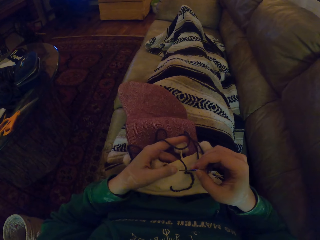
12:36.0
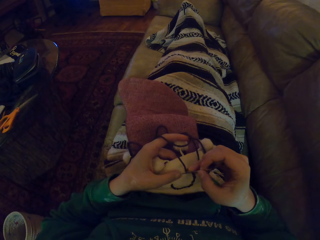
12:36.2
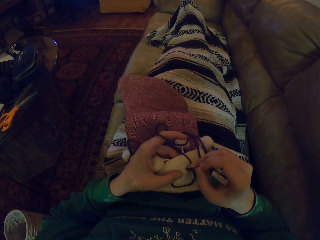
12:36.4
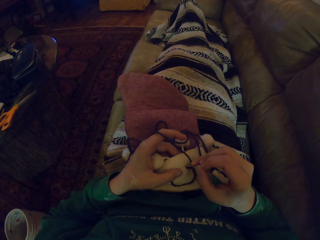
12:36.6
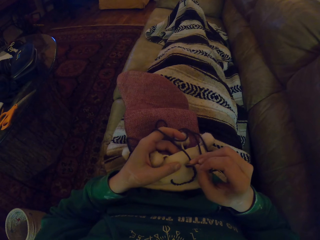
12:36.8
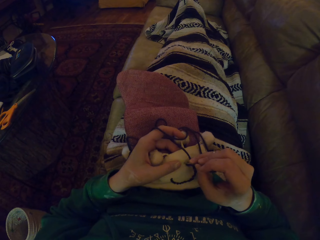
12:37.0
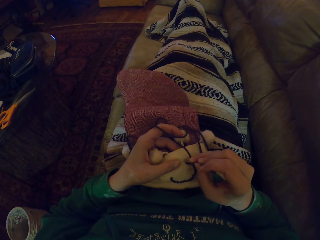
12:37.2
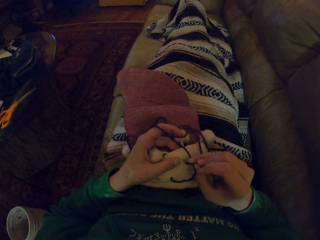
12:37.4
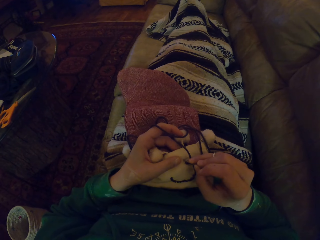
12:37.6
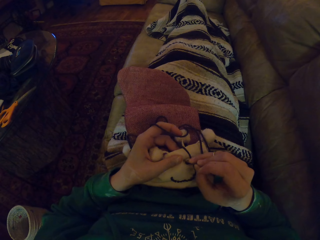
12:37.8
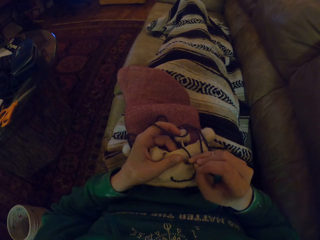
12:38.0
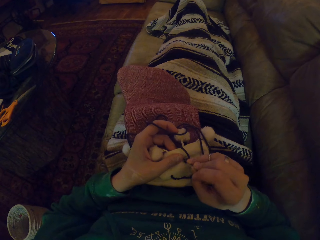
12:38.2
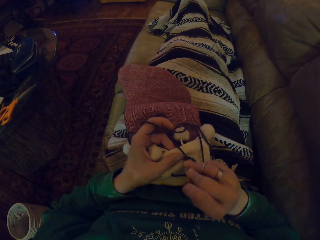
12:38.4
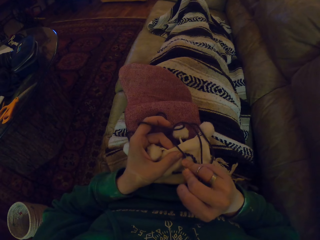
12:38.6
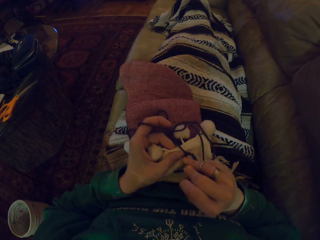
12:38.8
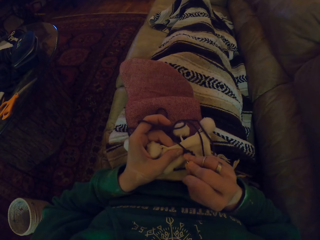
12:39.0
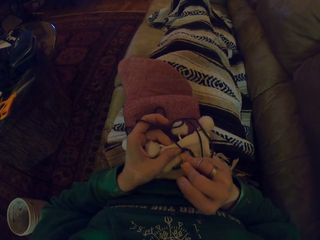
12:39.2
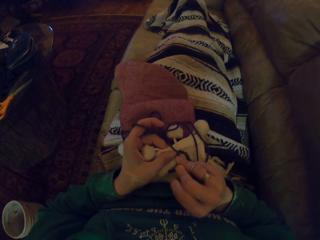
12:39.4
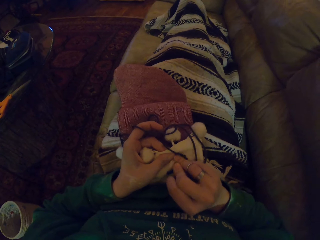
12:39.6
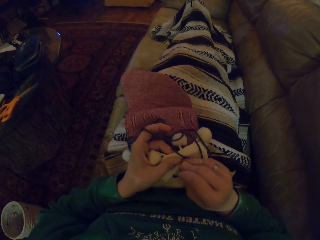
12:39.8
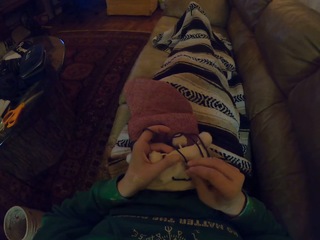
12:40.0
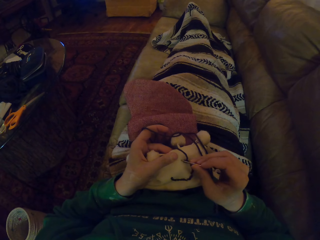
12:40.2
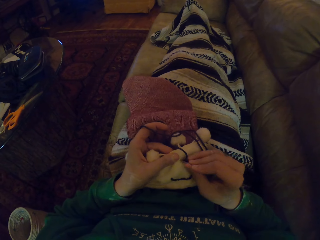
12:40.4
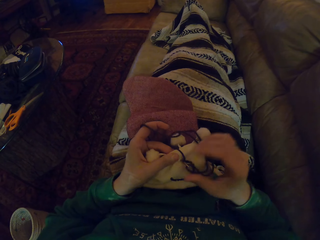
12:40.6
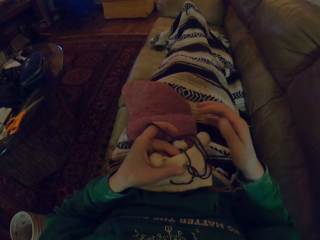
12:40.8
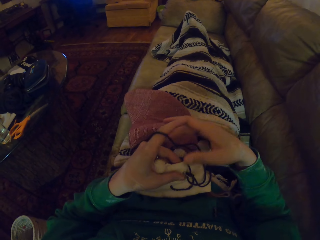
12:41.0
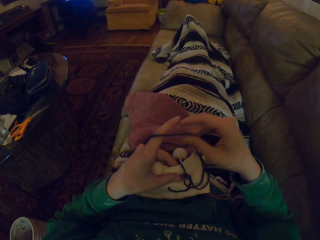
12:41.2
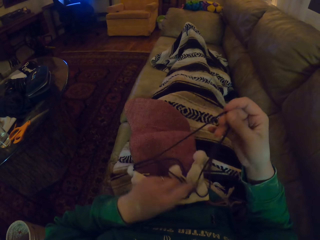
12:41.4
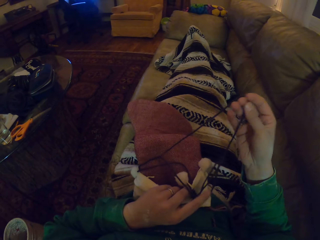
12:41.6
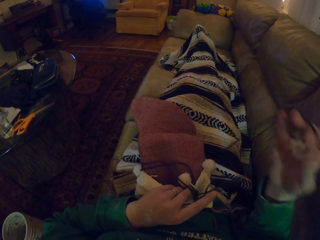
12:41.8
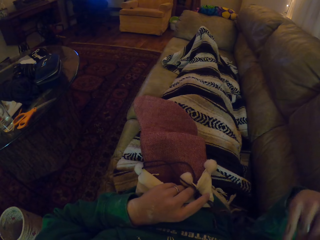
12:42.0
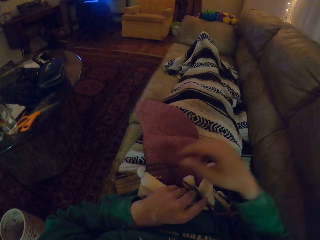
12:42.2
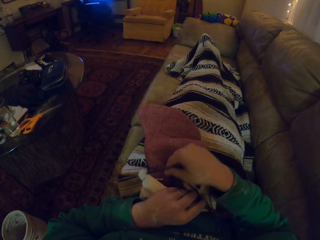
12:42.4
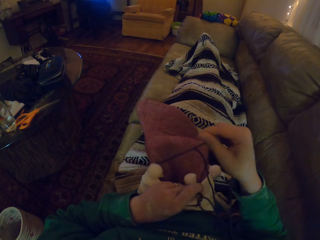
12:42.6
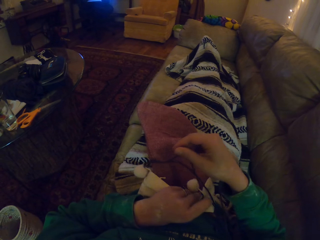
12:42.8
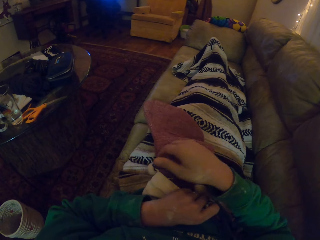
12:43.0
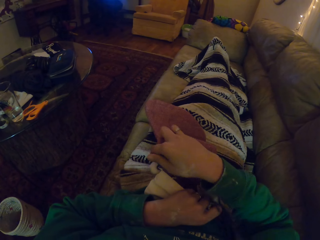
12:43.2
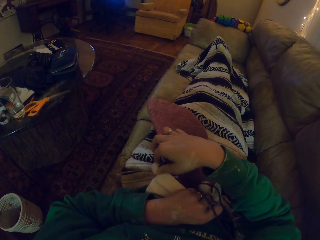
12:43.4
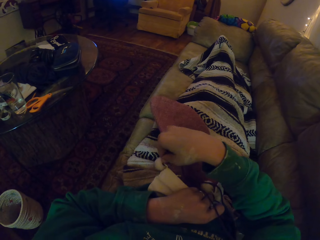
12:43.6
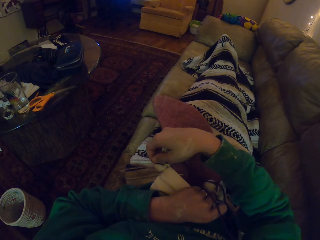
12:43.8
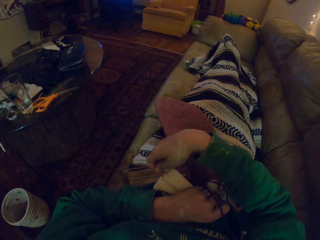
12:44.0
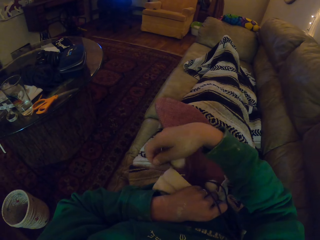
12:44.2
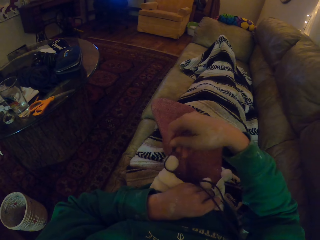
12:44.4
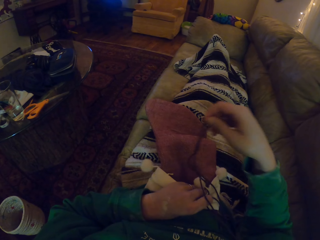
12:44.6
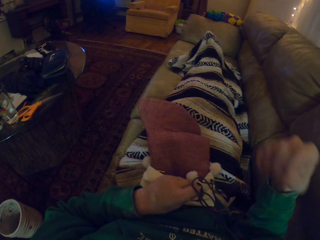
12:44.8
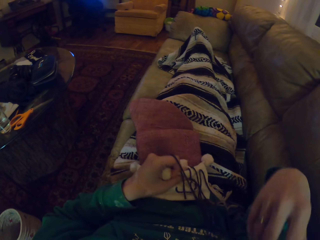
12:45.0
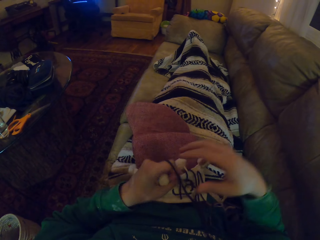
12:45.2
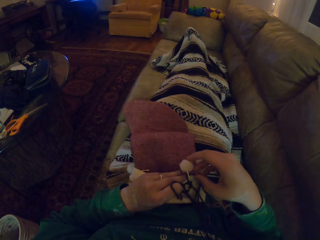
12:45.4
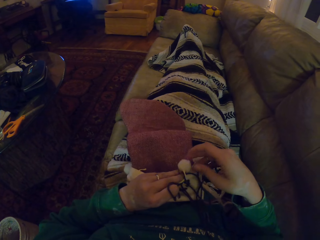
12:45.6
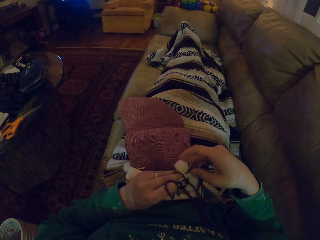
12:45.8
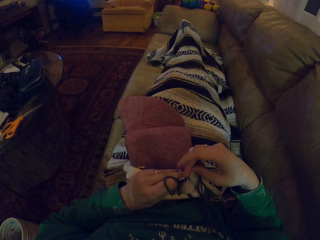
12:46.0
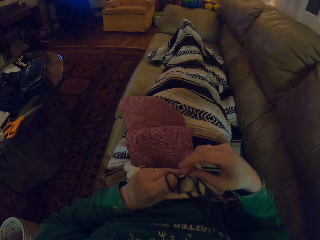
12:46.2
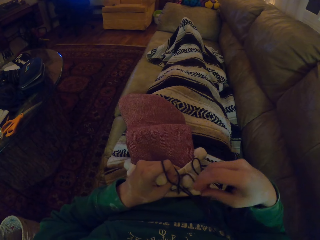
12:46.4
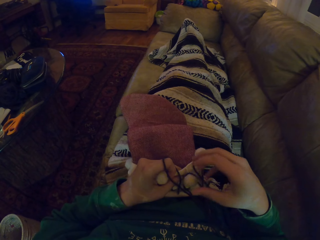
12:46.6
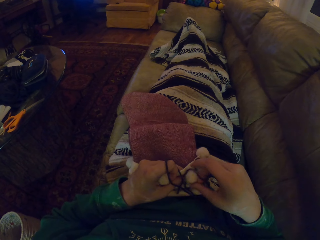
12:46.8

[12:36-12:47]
The camera wearer knits the woolen hat. They move the yarn. They adjust the yarn.

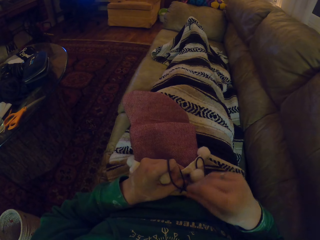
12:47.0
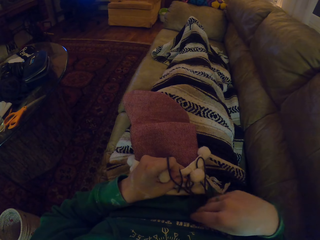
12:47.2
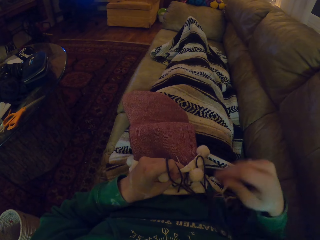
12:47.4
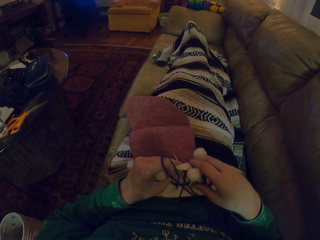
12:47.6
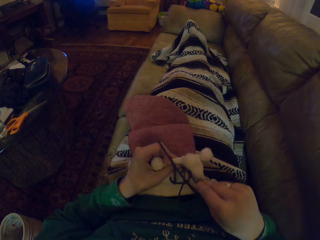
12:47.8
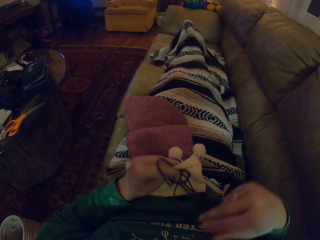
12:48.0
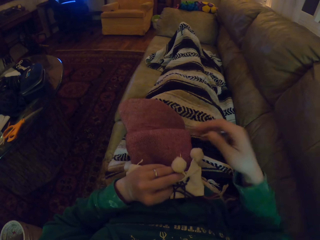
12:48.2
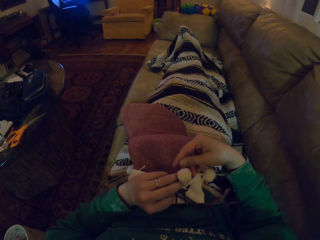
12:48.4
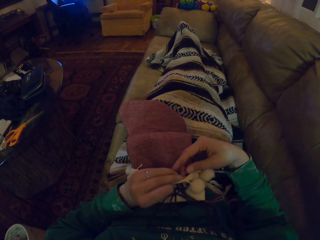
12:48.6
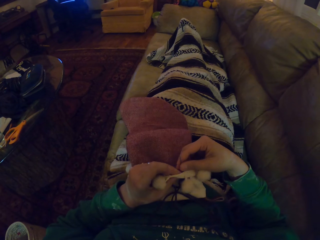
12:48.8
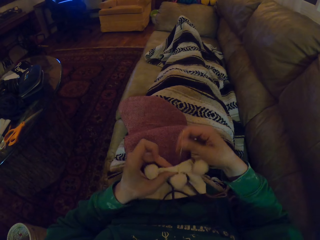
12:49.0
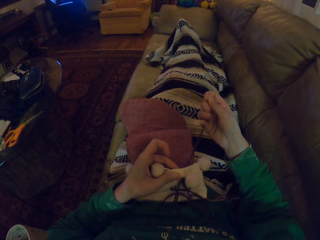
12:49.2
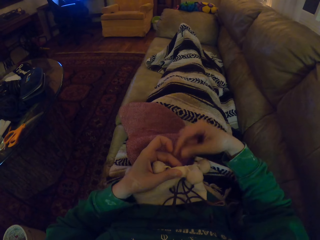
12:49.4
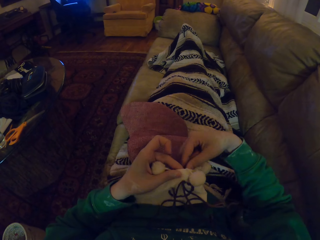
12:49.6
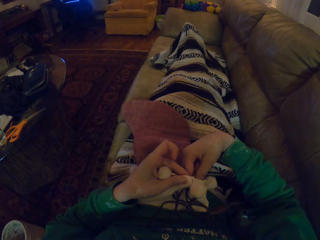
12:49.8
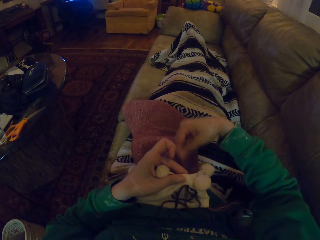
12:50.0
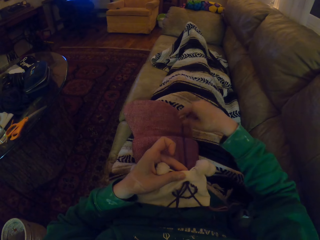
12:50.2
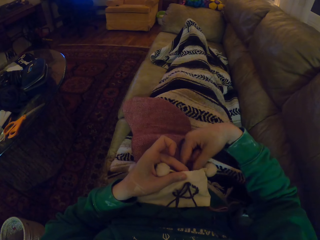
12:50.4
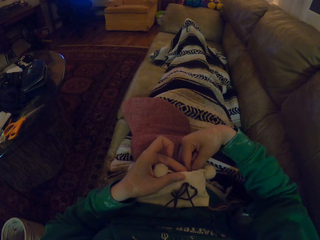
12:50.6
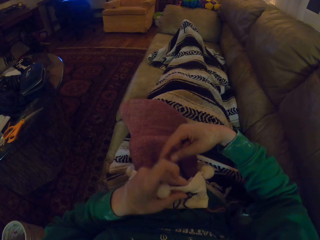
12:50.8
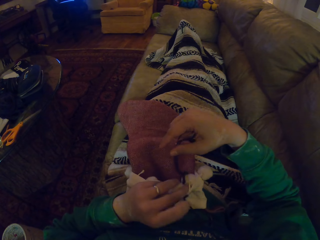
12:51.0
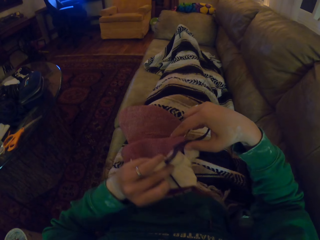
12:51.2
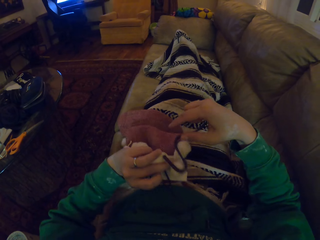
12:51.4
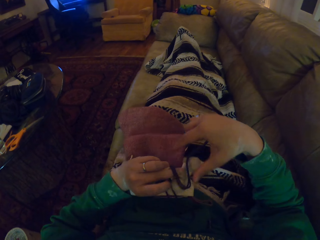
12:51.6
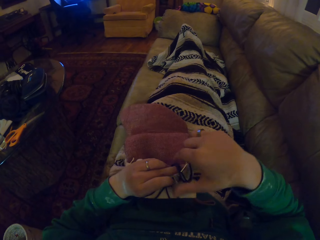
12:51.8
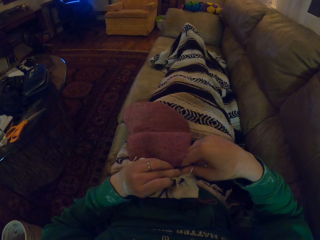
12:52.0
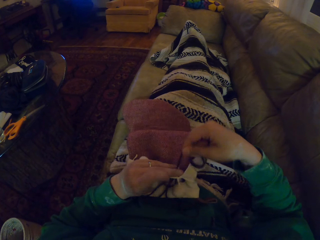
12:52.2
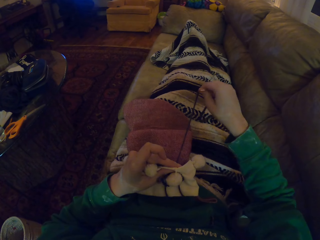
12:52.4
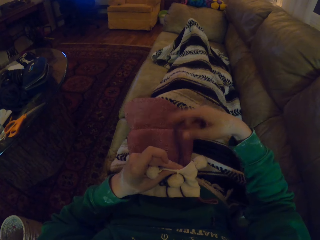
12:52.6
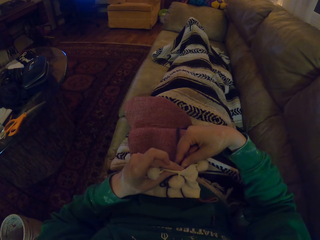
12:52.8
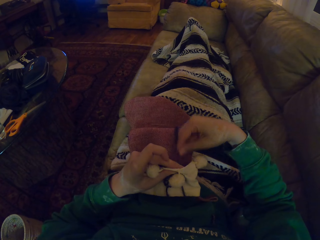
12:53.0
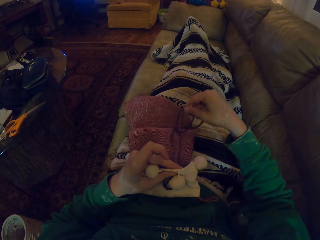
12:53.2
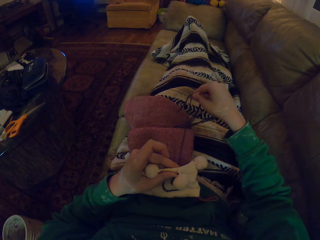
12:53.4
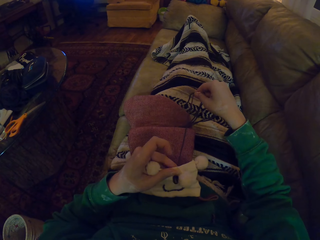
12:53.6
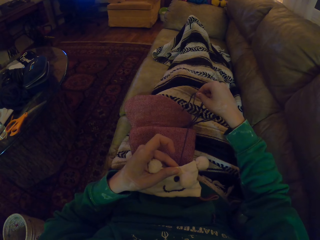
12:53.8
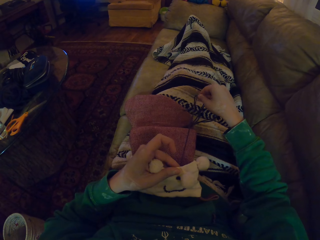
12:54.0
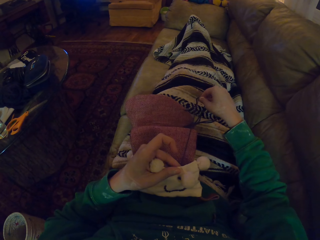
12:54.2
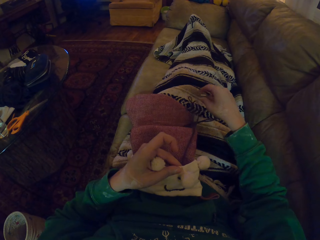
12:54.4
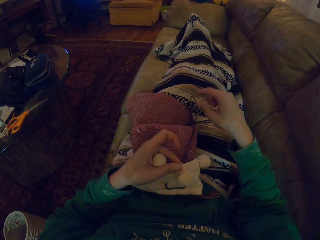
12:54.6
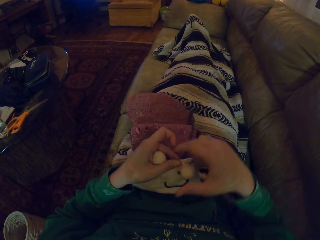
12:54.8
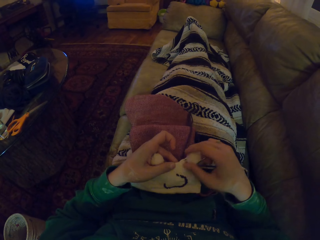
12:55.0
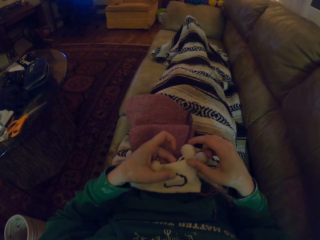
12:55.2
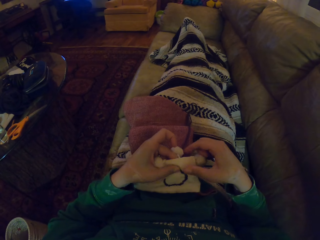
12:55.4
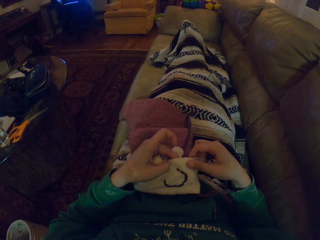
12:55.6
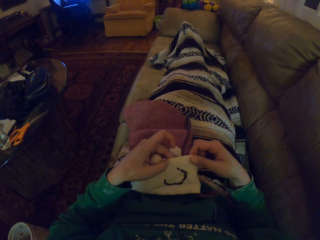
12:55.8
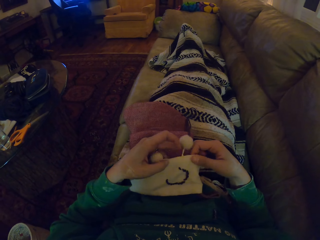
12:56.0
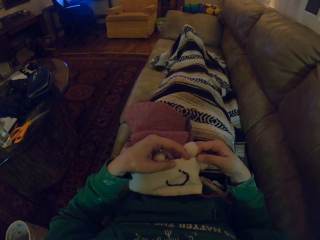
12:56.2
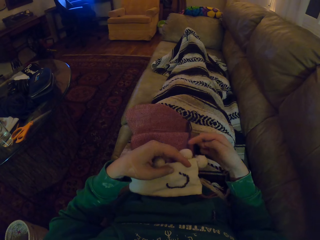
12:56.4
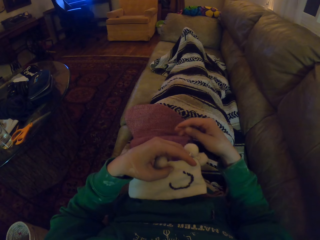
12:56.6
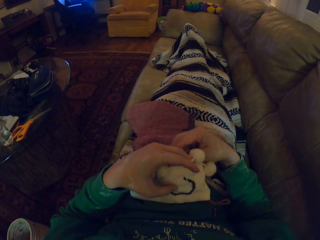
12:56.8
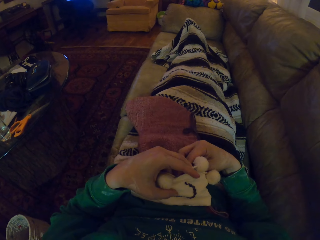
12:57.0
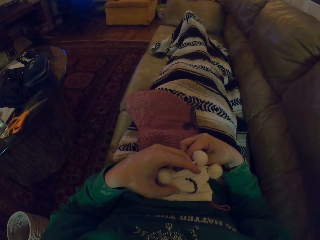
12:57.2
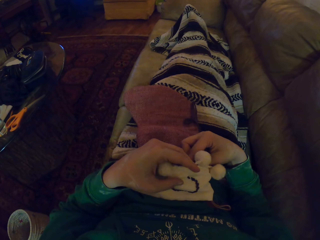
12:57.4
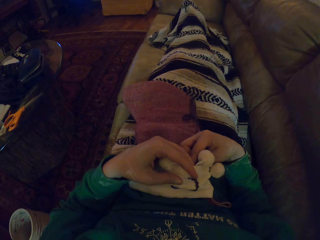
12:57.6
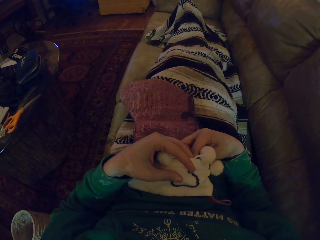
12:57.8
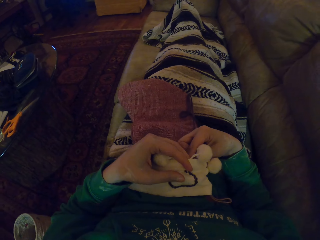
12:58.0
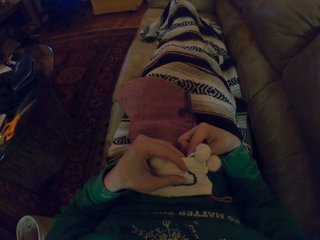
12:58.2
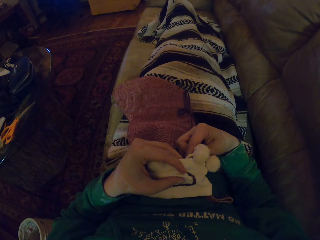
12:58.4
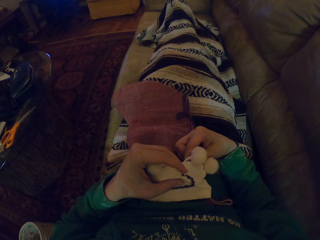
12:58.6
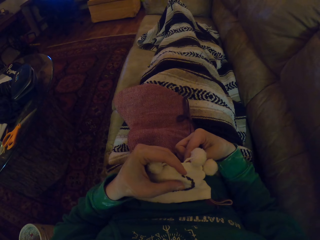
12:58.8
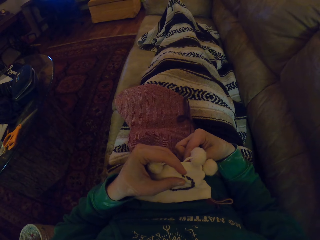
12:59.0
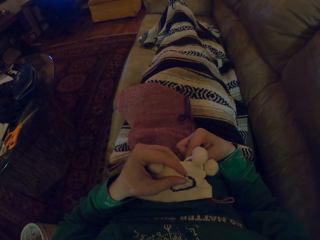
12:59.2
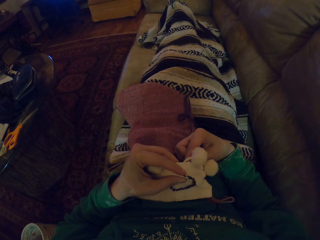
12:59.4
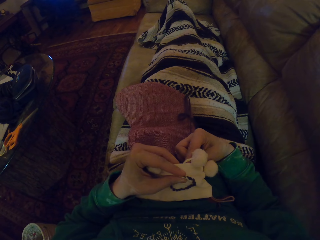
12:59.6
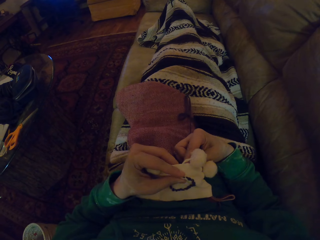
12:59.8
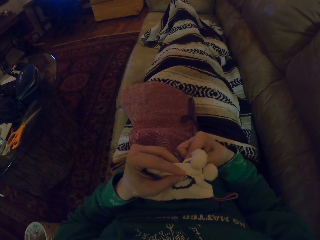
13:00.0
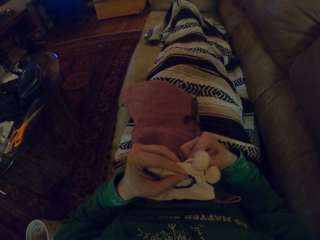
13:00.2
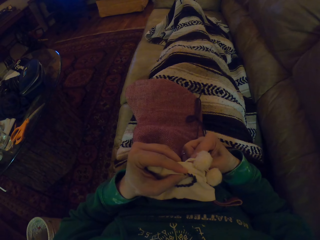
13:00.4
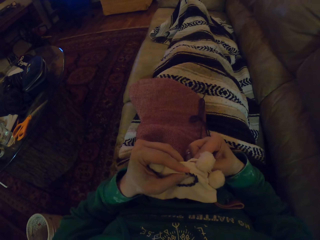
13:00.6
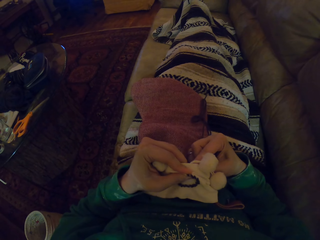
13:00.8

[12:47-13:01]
The camera wearer pulls the fabric. They knit the woolen hat.
